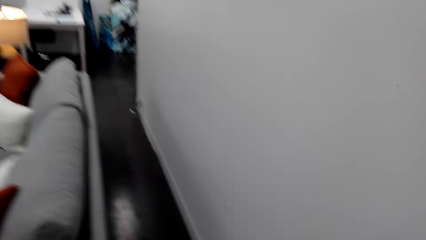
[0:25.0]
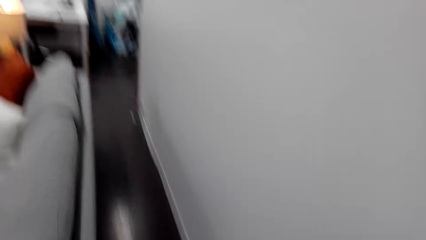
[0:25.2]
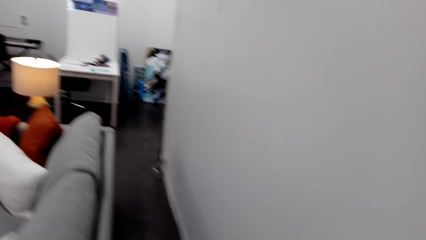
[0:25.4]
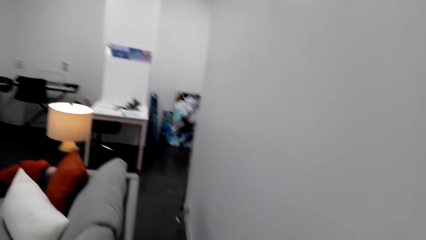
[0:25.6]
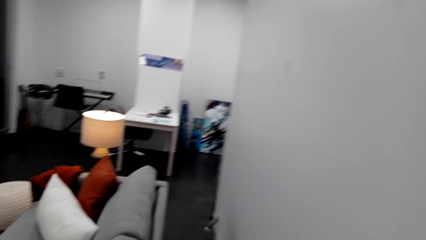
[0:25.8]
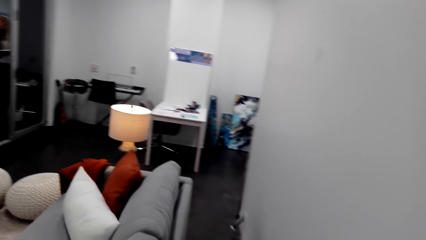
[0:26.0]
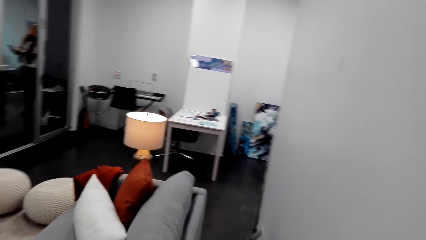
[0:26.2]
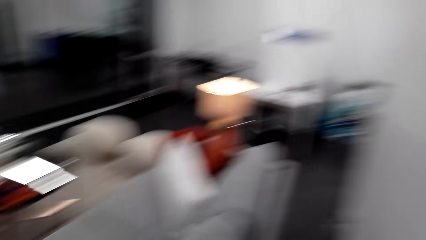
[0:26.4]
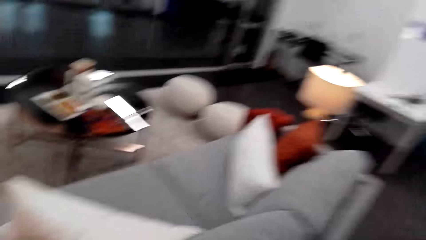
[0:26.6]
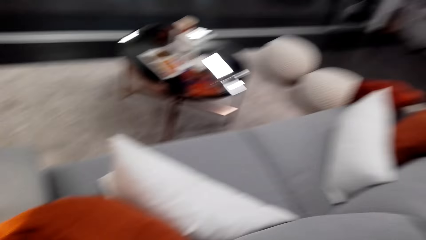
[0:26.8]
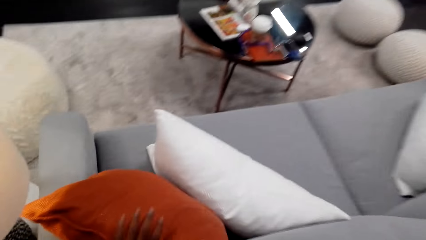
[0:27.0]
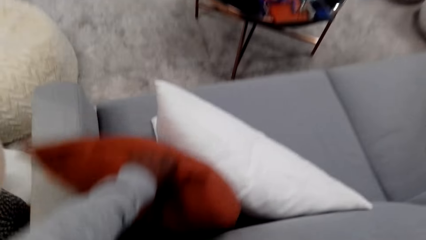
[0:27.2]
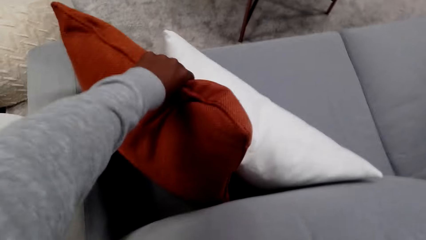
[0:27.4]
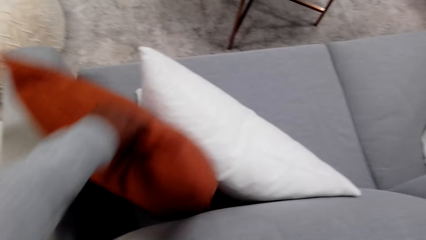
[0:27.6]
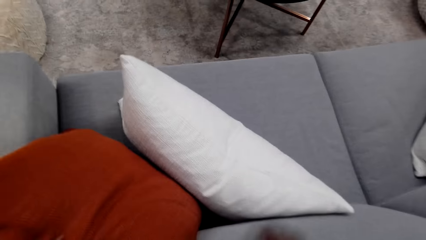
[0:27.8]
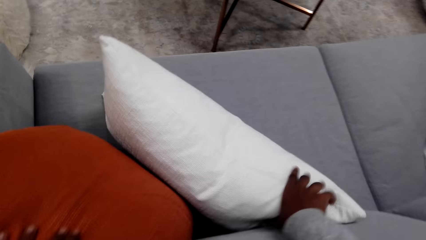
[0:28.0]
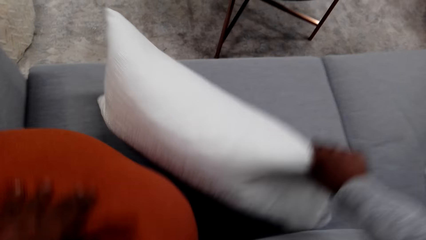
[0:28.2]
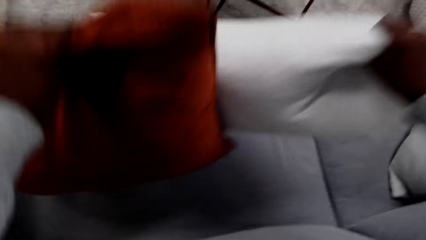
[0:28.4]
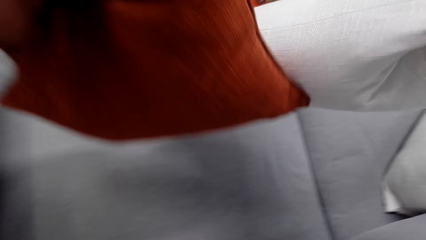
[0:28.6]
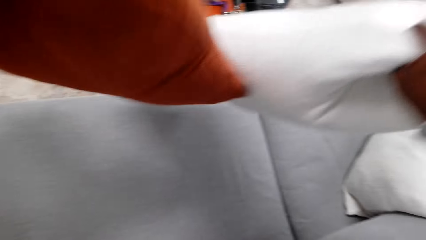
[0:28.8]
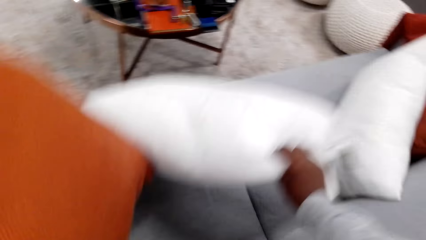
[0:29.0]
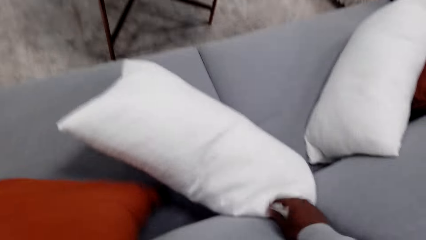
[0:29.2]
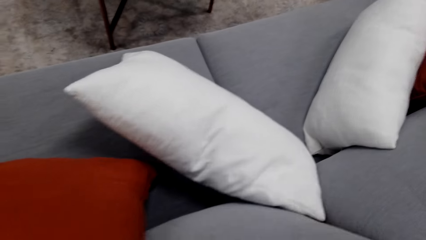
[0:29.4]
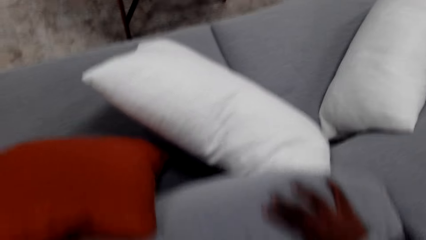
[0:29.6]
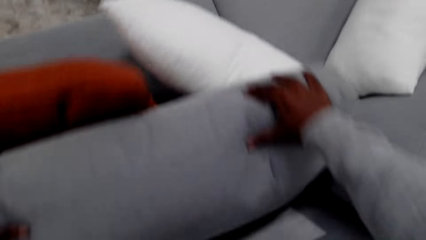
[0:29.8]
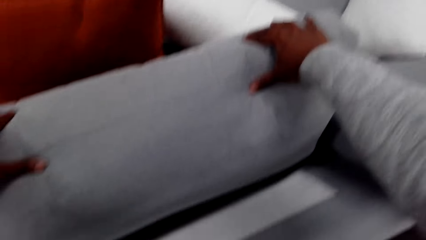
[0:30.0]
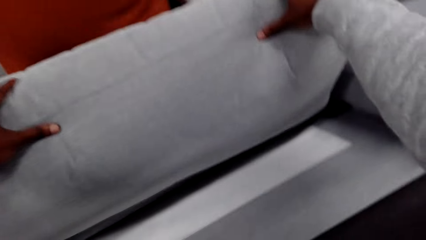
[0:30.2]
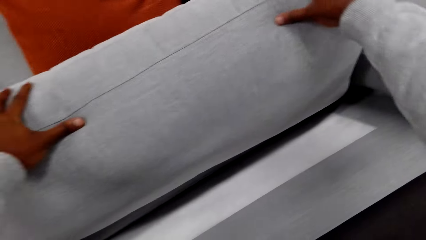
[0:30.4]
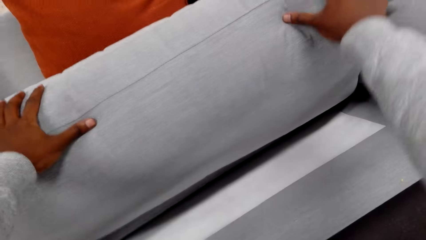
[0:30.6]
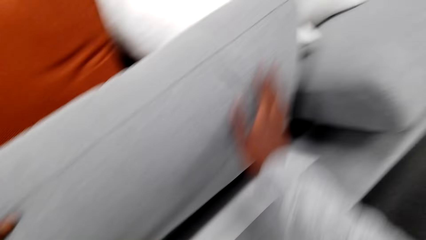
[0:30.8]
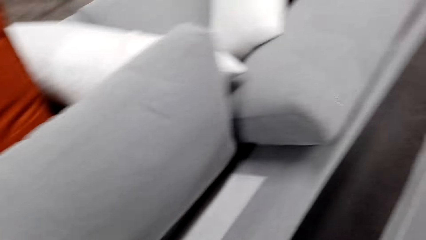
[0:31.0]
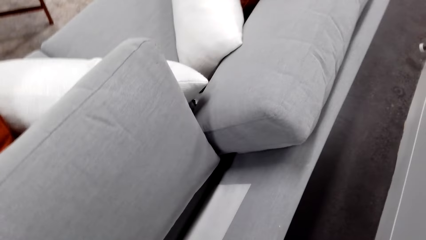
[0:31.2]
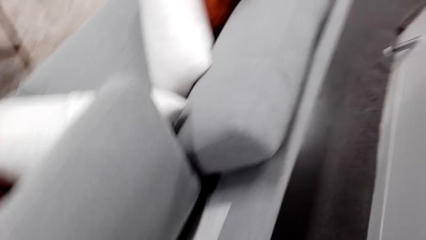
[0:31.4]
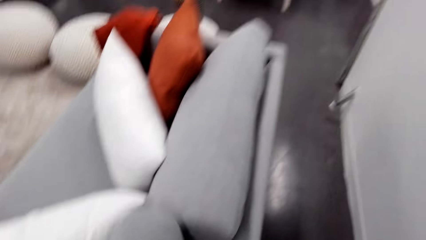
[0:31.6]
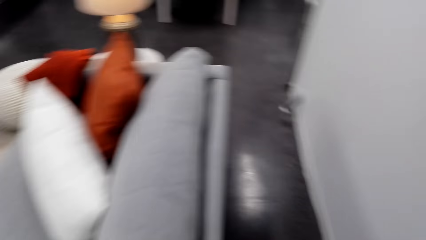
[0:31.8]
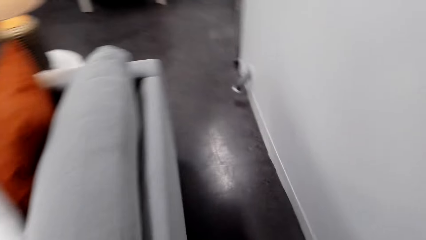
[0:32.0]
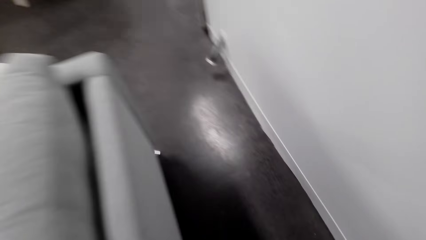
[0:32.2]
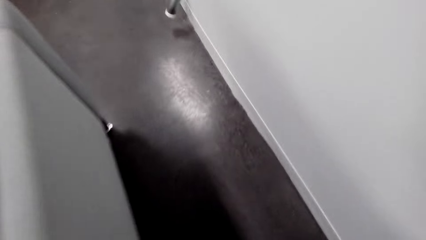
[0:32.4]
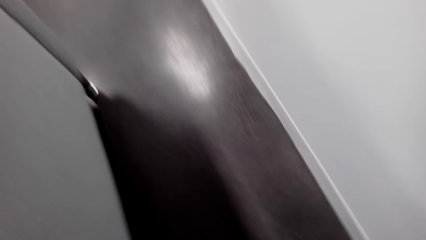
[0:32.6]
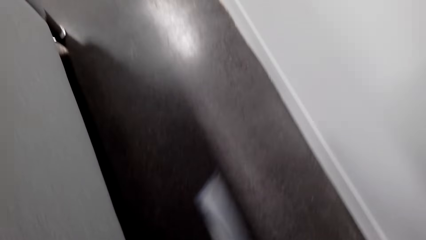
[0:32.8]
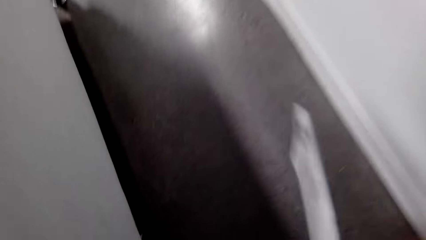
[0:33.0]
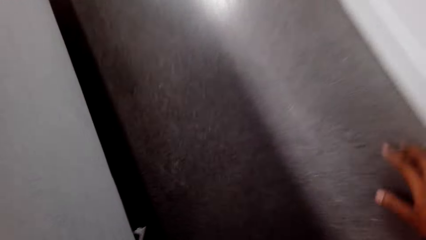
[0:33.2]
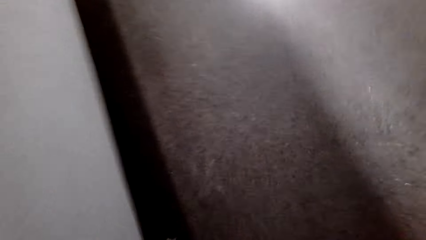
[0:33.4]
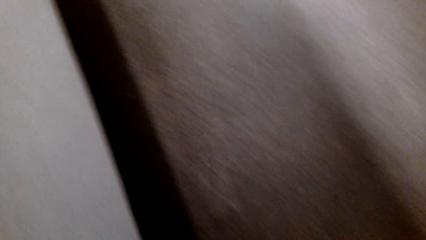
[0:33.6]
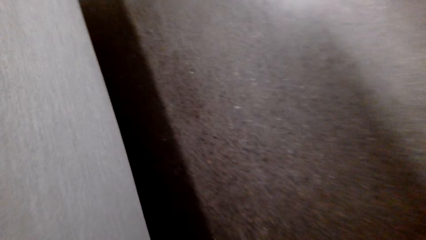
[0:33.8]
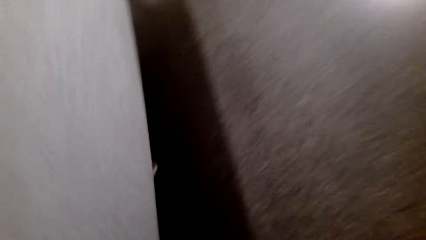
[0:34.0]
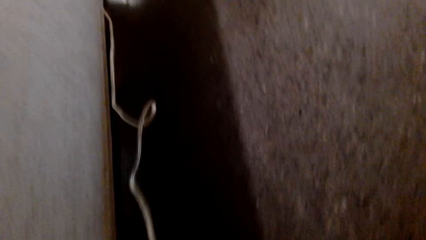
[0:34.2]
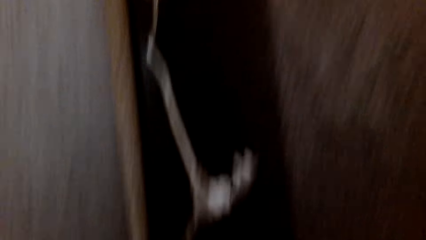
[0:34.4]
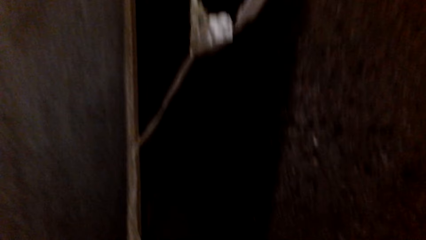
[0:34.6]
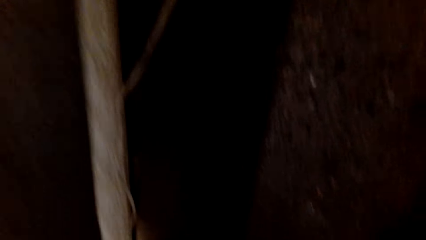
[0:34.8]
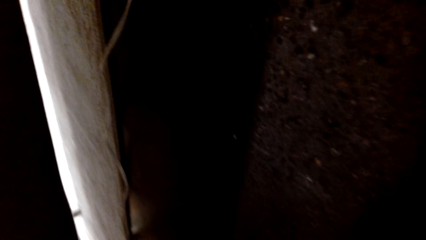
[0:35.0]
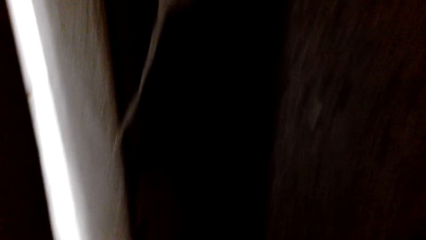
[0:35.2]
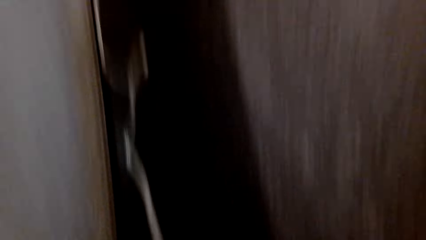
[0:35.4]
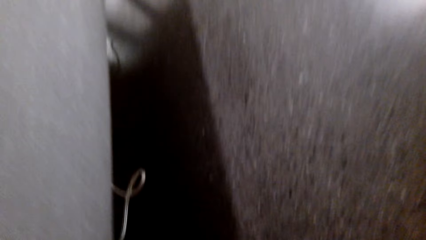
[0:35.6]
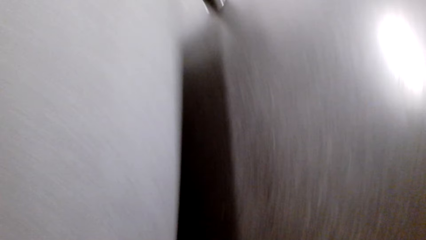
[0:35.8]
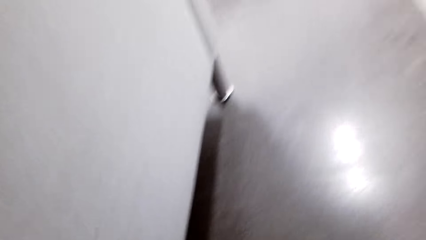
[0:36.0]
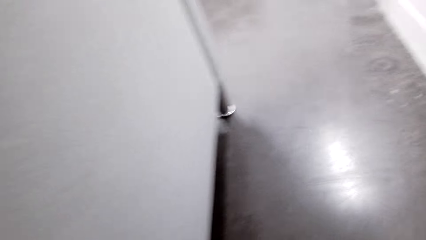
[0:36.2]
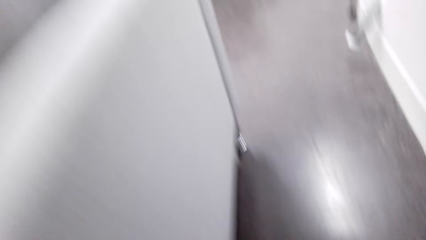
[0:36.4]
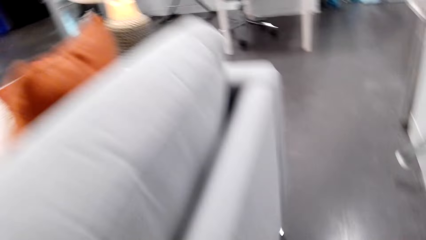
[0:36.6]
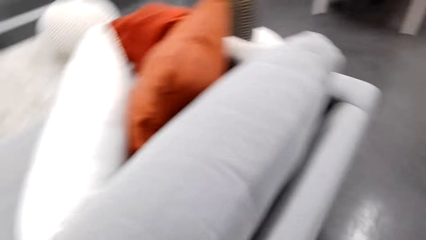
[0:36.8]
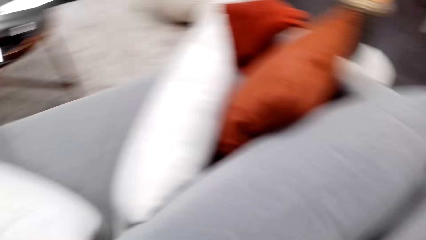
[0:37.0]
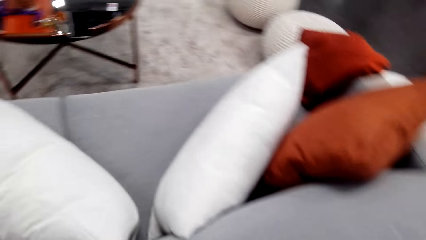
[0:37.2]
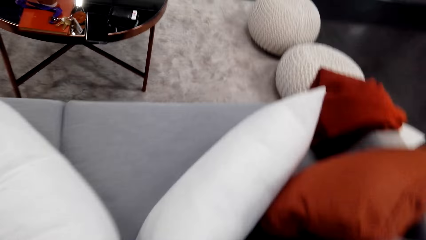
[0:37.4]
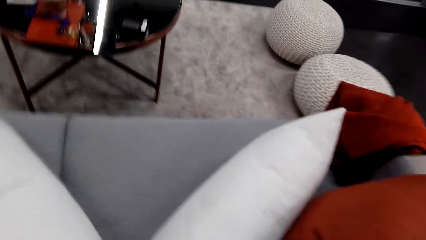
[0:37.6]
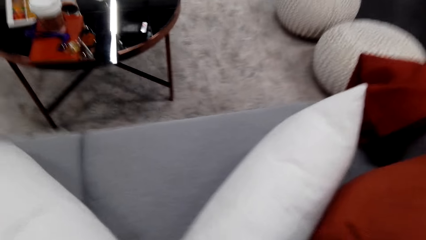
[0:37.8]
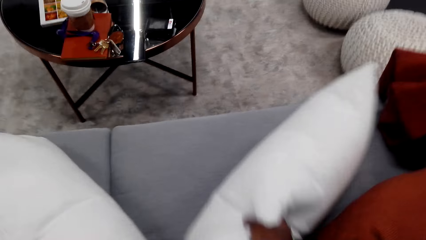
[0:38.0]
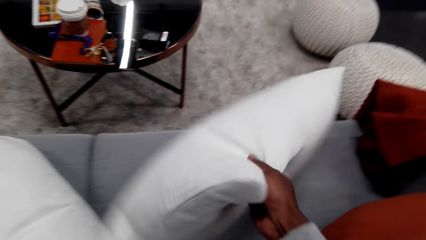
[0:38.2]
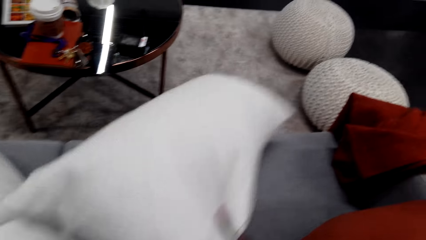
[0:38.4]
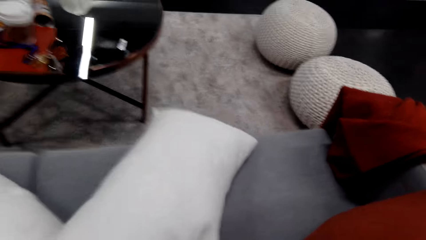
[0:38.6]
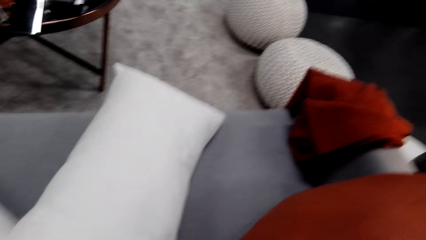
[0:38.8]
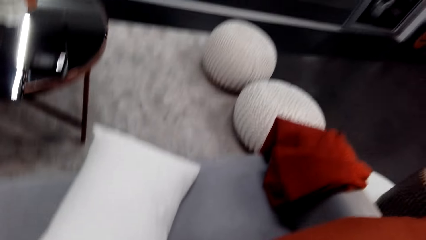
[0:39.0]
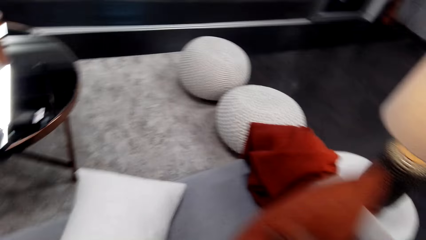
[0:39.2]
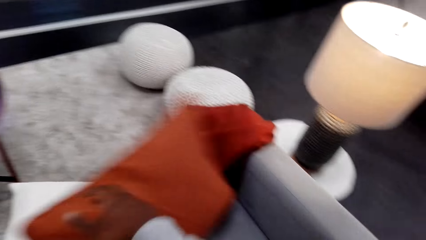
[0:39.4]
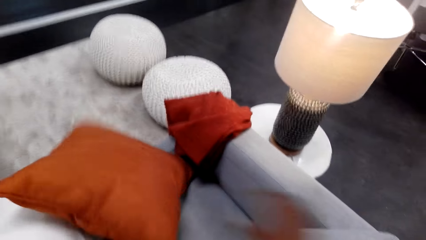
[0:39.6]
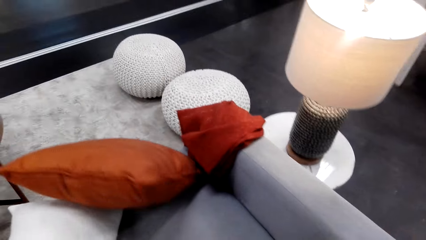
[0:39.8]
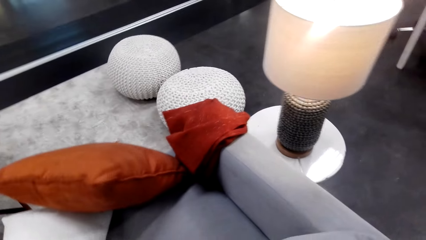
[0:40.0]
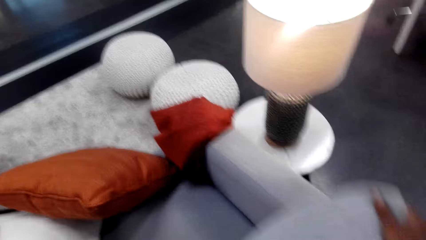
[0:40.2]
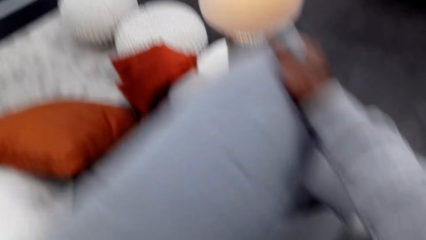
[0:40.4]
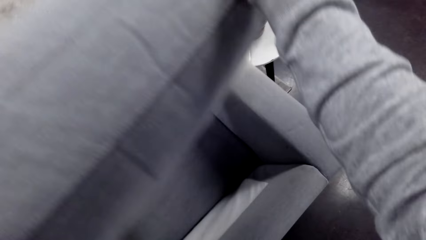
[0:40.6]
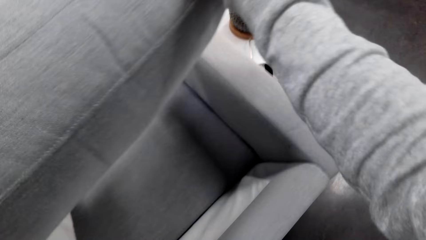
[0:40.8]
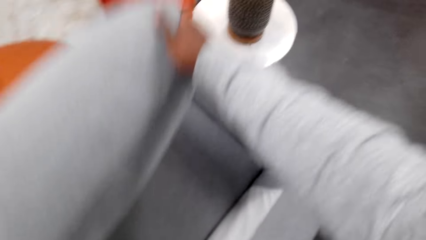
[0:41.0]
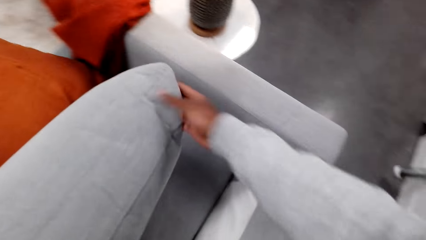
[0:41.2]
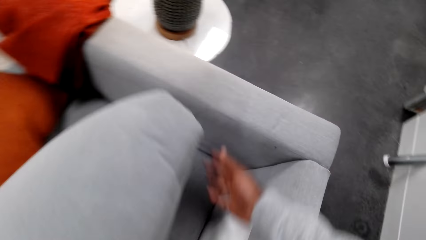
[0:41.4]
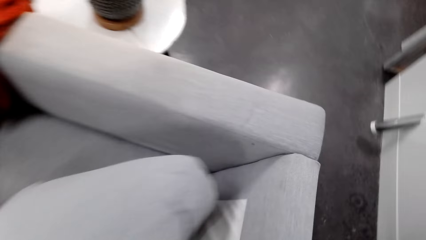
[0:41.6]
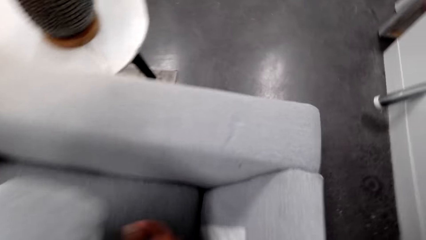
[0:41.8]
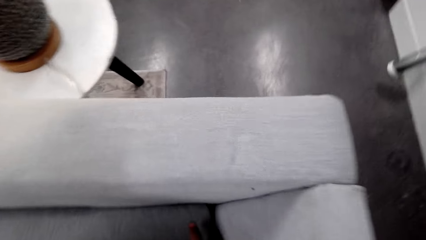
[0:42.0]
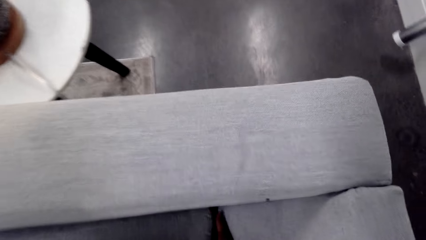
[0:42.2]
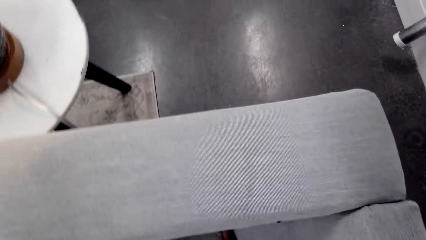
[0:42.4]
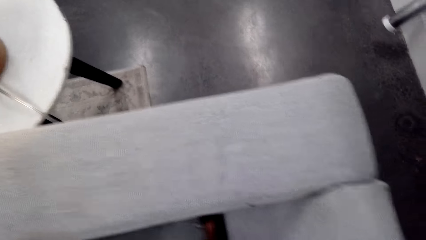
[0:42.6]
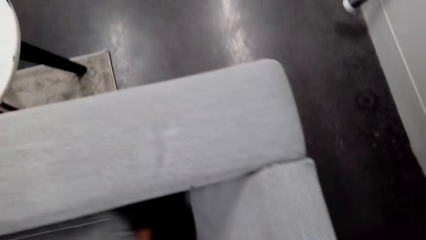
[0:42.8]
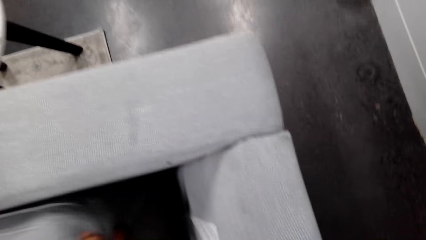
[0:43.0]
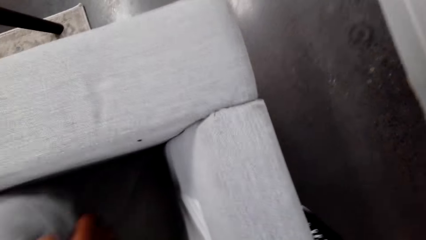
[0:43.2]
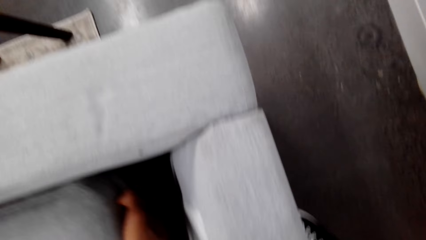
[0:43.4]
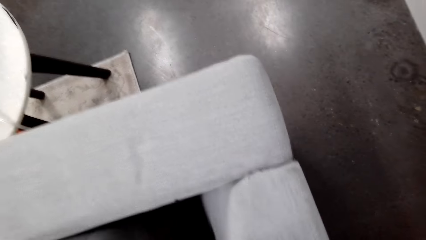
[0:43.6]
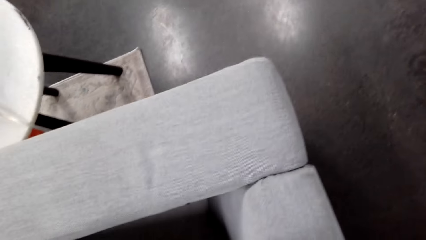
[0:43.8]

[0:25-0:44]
The camera wearer moves the pillows. They touch a pillow, lift the pillows and put the pillows on a seat. They push a cushion. They leave the cushion. They move. They look under the seat. They stand up. They look around the office. They move the pillows. They lift the pillow. They hold the cushion. They check under the cushion.
